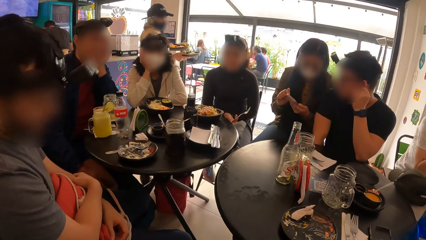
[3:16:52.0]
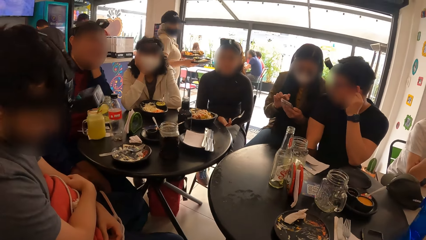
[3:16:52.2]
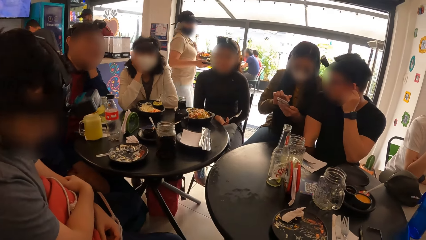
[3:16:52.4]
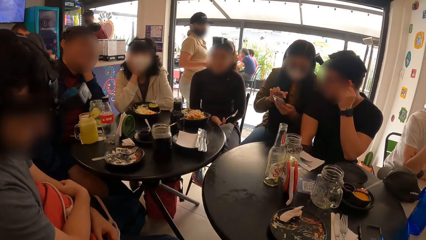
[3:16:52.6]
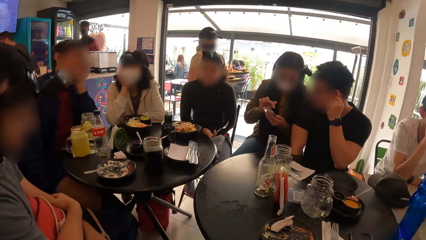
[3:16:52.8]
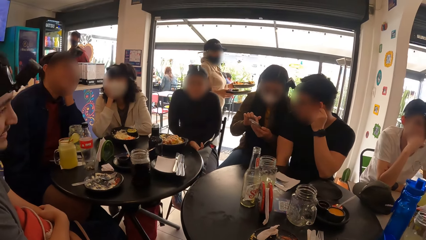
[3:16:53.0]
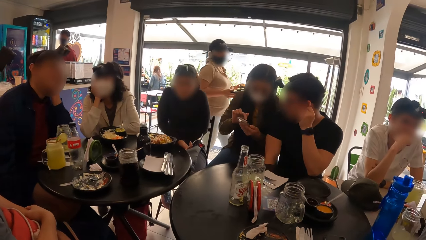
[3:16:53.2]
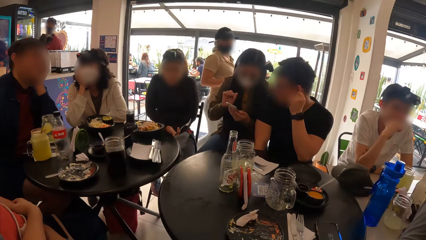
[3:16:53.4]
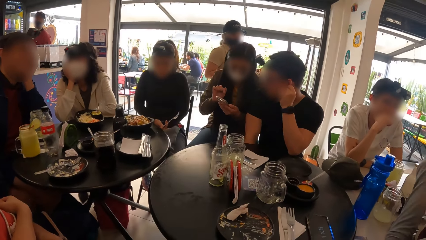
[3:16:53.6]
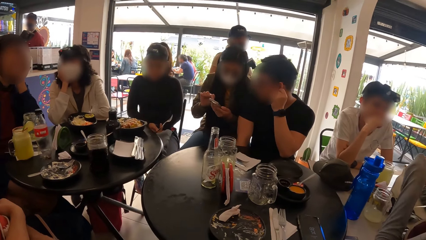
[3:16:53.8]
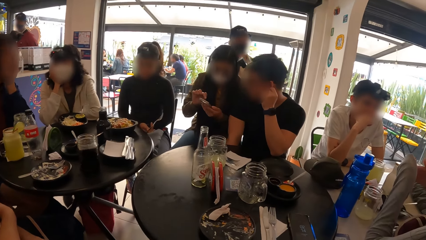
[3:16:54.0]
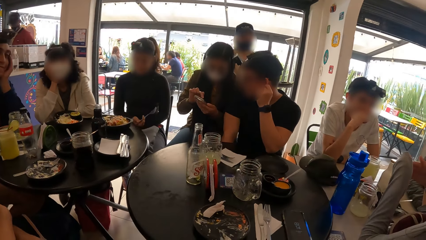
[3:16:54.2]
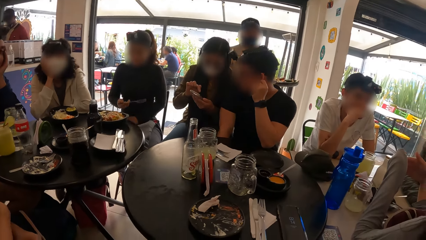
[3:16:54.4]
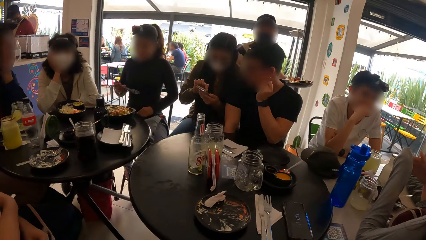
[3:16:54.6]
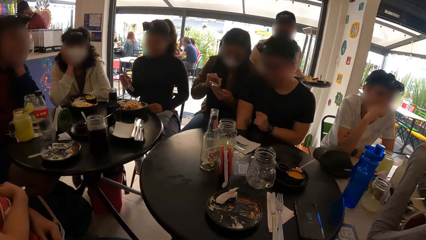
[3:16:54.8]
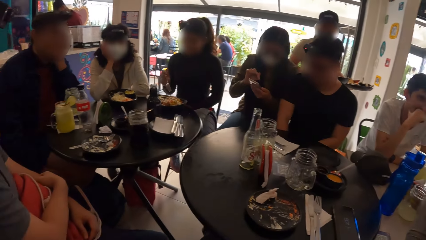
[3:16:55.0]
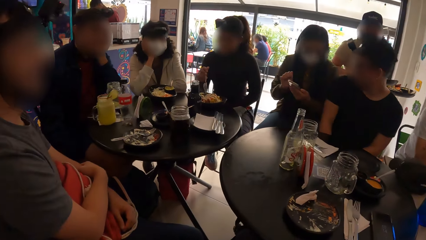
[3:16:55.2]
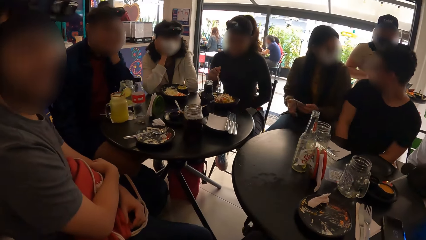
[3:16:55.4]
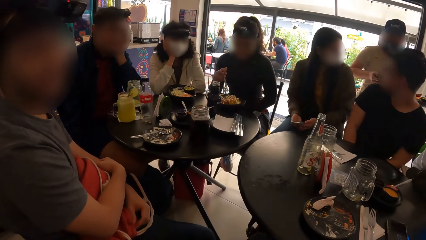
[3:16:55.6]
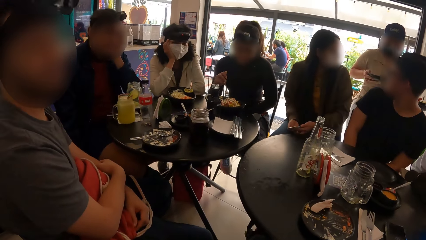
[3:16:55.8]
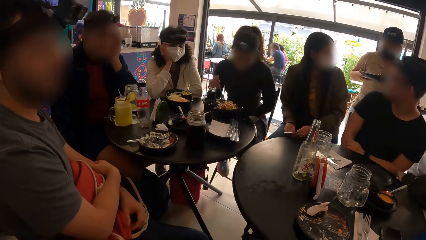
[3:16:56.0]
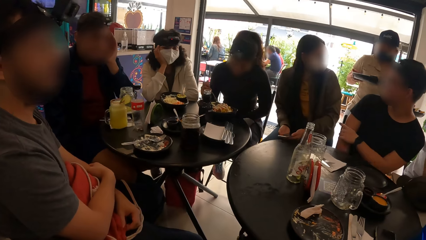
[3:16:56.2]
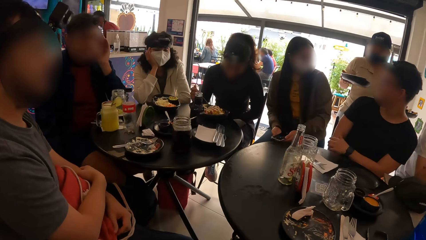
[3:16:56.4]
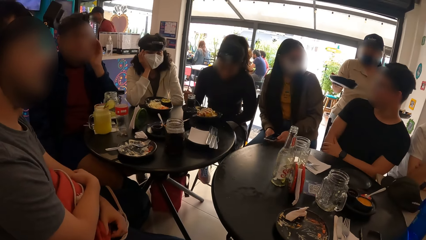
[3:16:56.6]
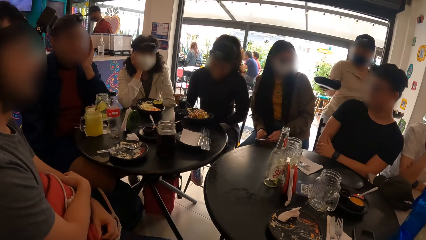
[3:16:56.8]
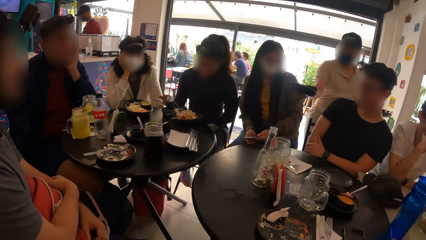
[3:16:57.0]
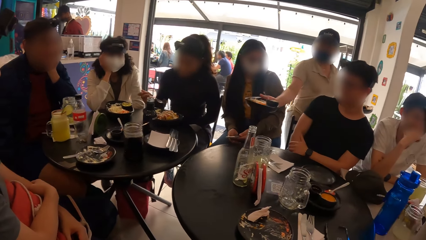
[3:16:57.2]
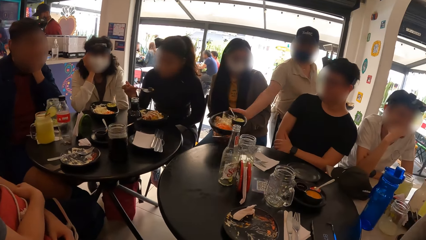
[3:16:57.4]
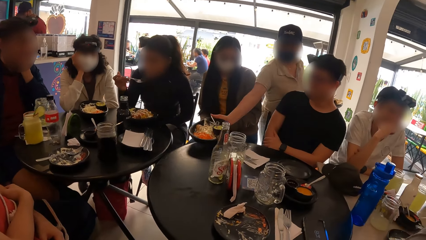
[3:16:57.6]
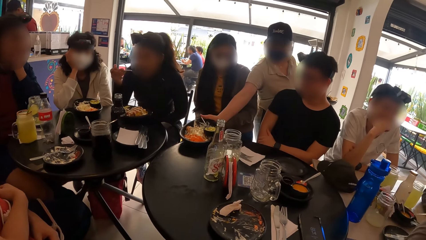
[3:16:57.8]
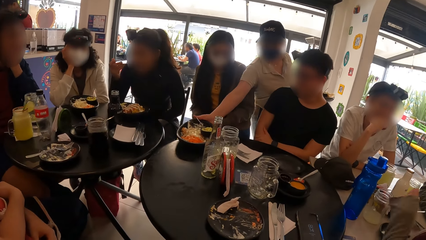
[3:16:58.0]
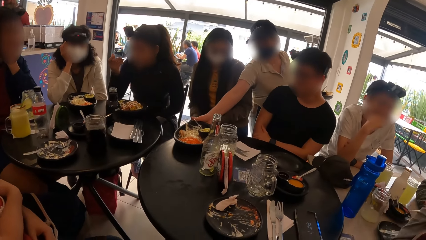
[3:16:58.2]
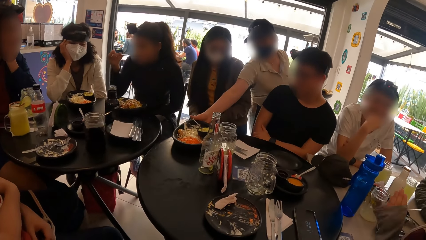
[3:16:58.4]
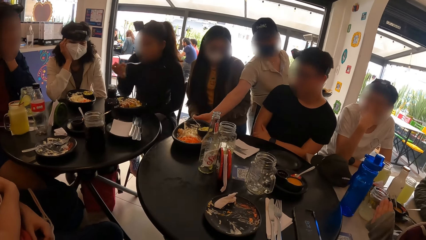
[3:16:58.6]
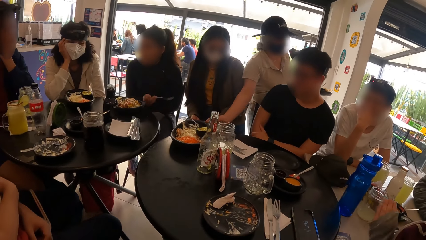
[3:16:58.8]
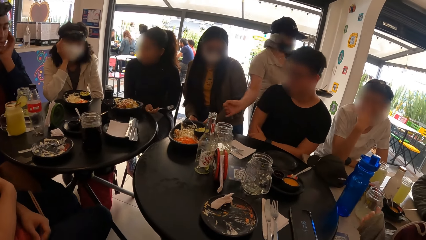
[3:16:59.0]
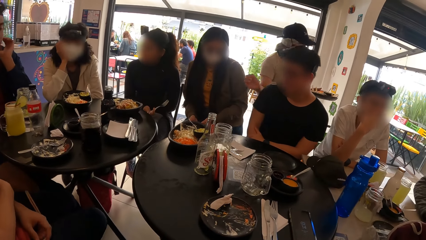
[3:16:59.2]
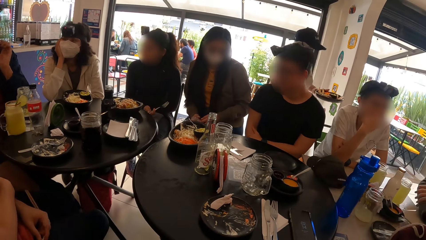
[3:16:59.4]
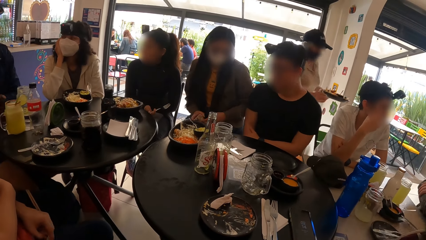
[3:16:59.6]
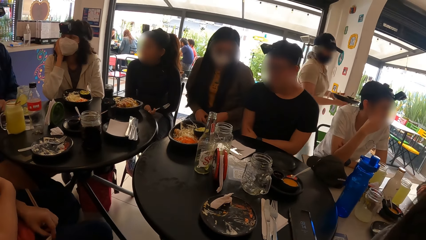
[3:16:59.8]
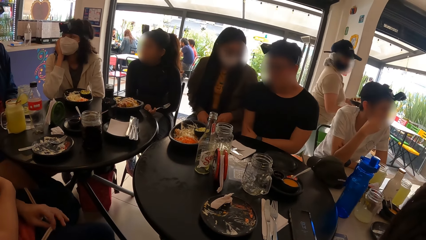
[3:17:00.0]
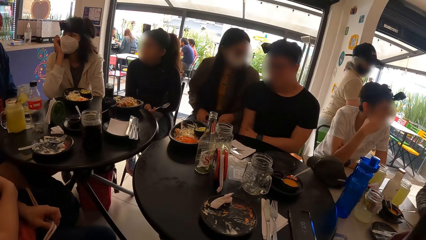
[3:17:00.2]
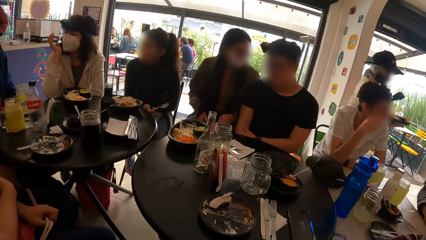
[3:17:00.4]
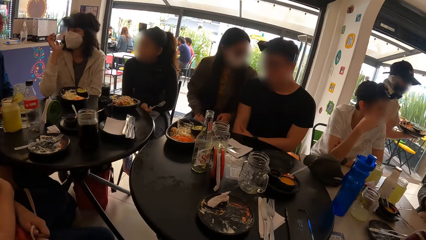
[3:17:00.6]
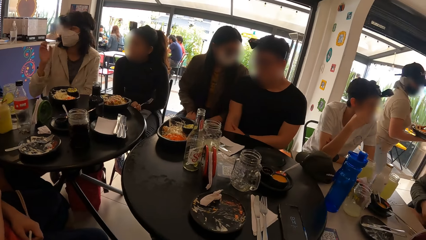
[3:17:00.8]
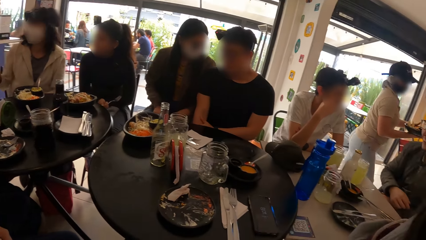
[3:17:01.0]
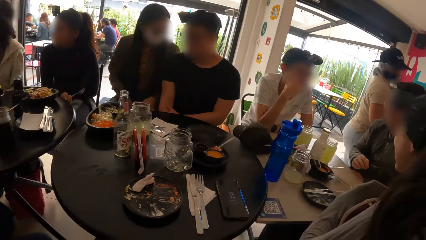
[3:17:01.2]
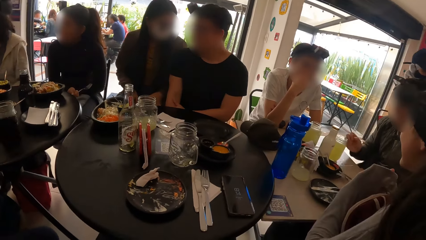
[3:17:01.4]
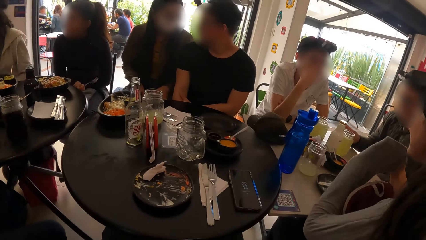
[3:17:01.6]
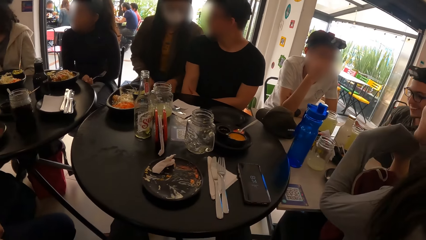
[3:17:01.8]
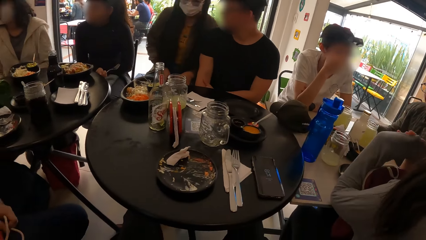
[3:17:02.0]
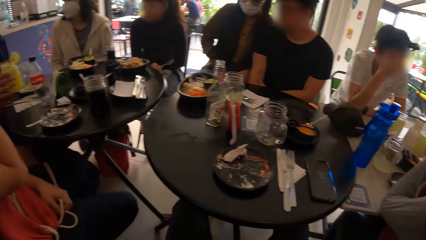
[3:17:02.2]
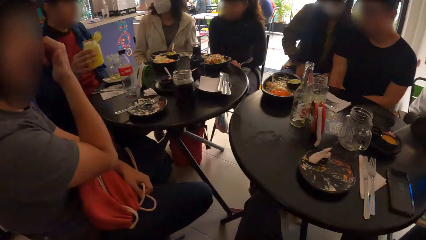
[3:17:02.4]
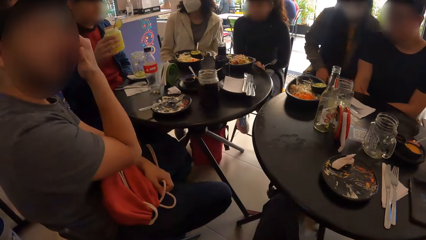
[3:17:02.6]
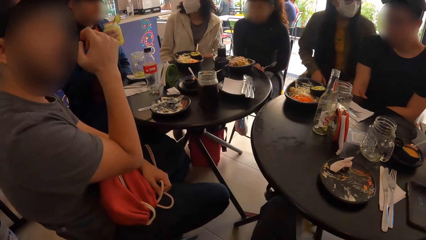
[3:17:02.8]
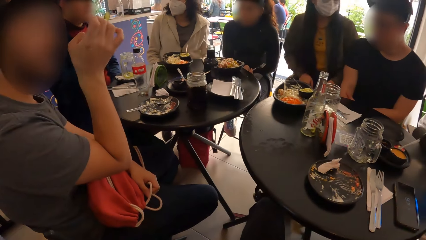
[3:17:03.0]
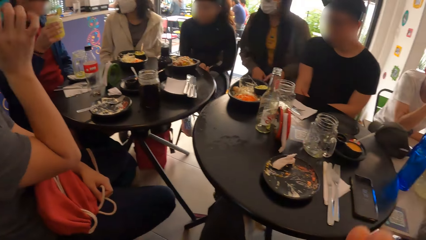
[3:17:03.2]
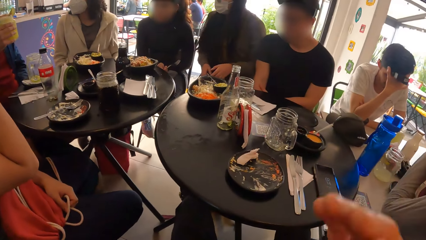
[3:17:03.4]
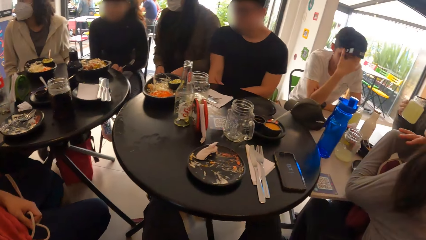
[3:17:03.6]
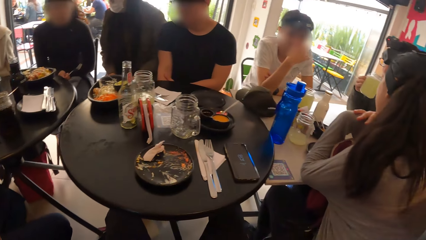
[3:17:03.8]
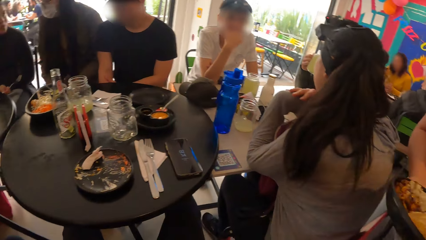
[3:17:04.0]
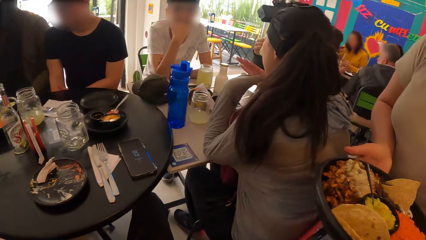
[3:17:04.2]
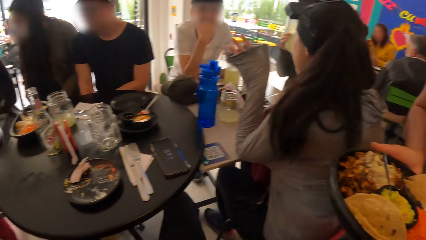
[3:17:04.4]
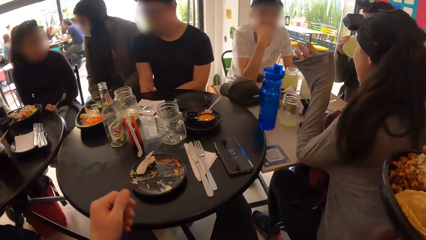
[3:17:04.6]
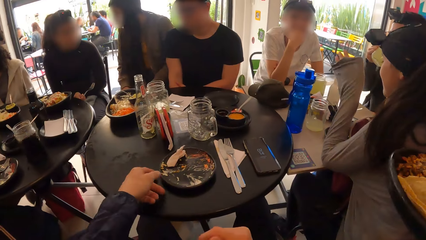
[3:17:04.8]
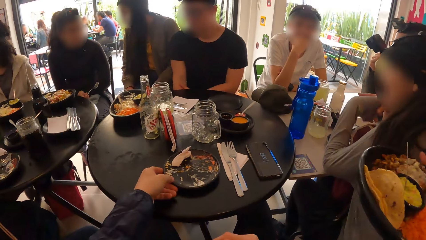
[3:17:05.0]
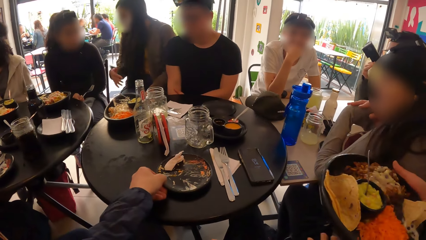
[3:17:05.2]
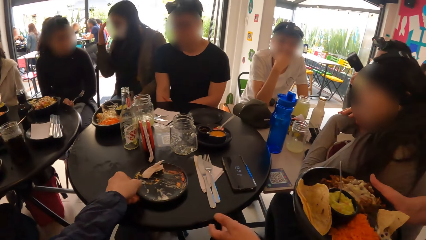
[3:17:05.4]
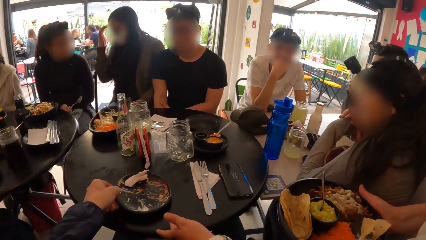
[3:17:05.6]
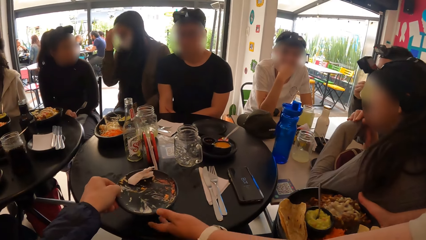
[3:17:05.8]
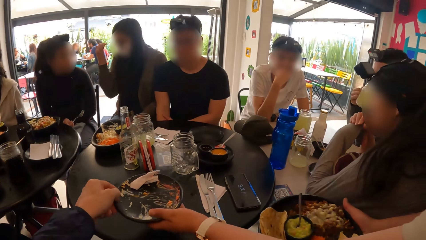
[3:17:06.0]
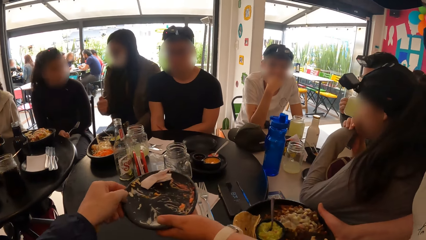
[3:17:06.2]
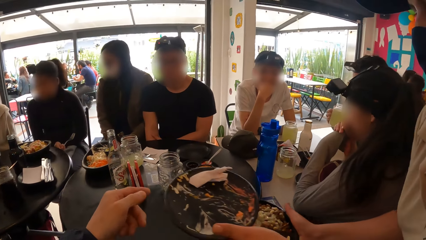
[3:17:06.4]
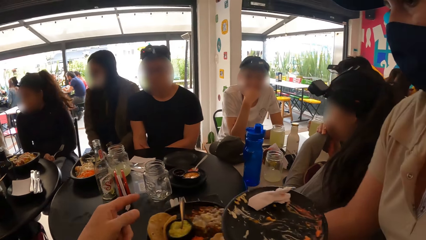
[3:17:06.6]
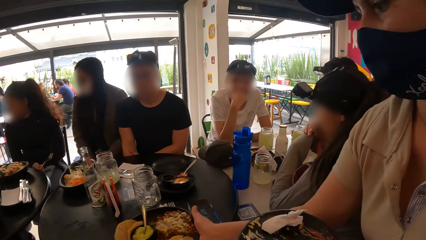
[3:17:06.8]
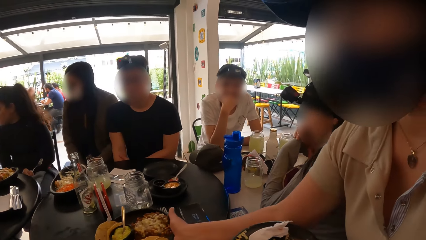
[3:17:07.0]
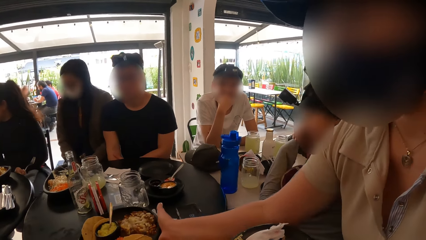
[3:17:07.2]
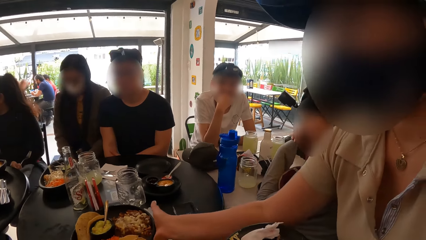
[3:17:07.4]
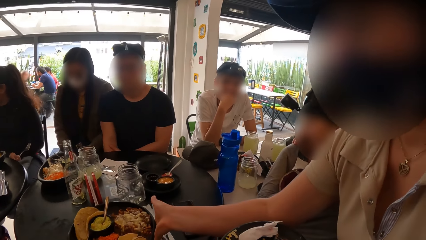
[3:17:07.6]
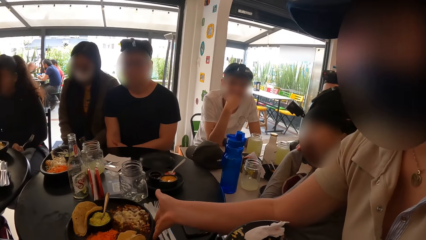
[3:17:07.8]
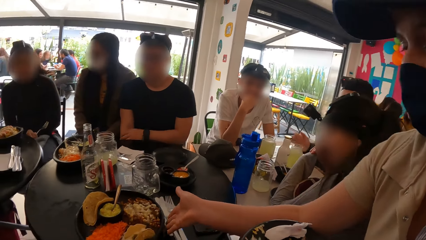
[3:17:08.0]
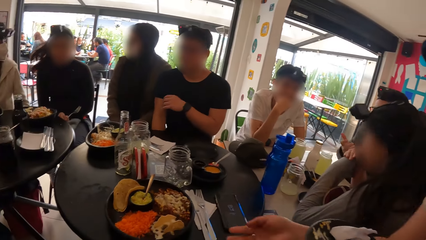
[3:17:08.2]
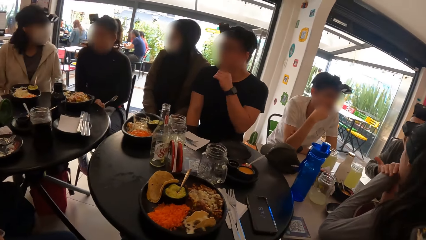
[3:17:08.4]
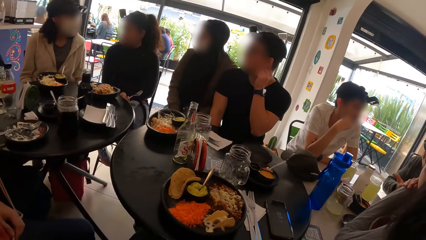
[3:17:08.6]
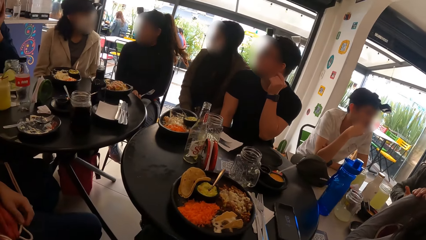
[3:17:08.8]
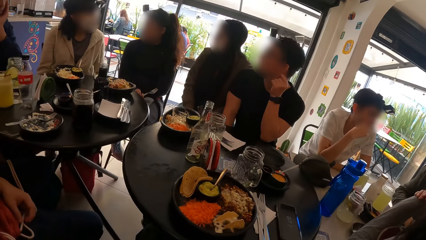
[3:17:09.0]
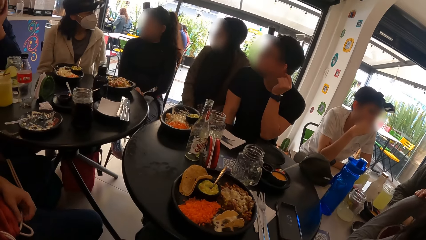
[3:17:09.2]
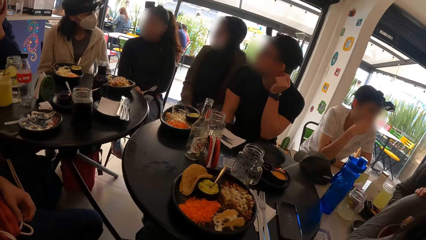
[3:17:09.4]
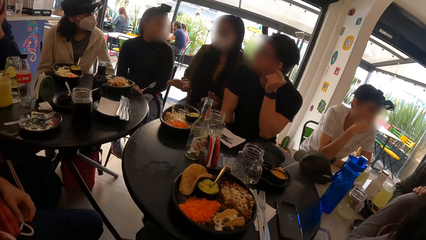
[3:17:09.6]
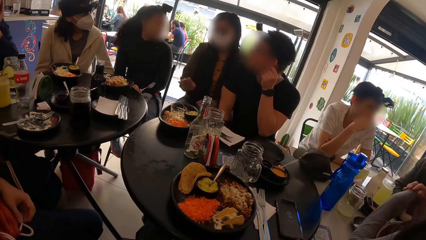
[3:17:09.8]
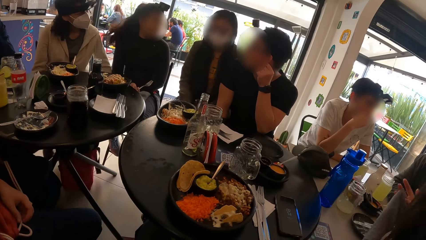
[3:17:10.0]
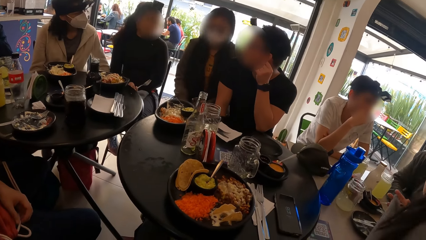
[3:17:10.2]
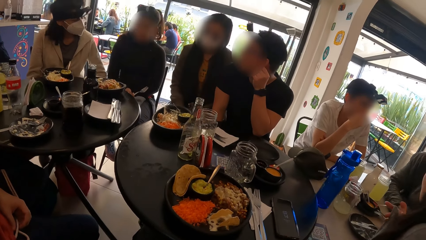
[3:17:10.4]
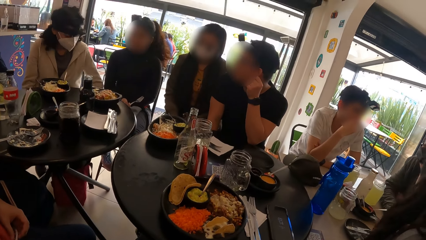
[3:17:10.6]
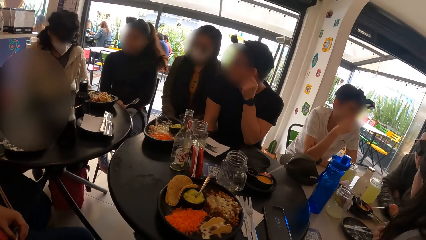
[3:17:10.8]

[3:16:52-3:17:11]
A waitress drops a plate of mac and cheese on the table with her right hand. The camera wearer converses with the group. They pick up a plate with both hands. They give a woman the plate. The waitress drops a plate of tortilla on the table with her right hand. The camera wearer looks around.
